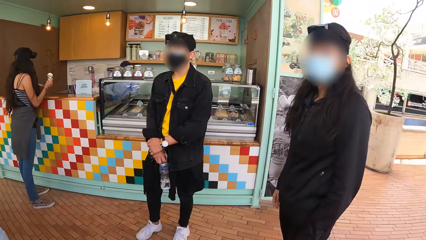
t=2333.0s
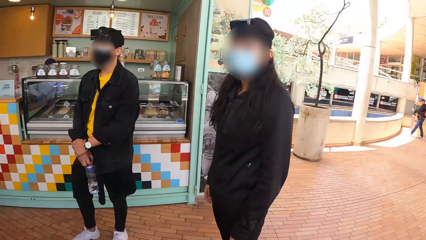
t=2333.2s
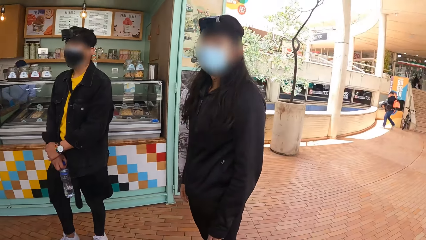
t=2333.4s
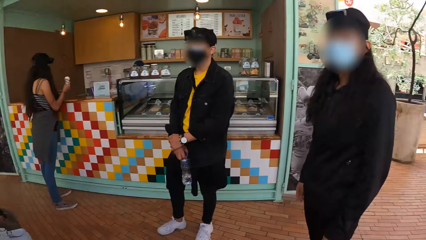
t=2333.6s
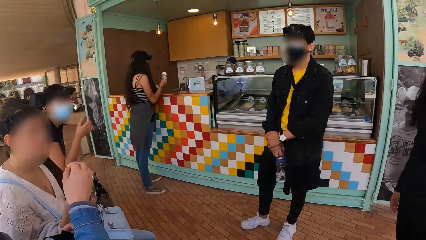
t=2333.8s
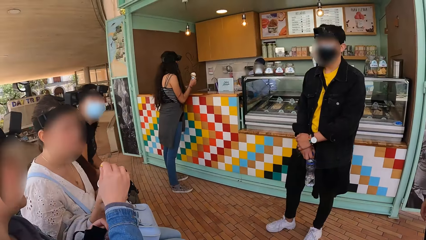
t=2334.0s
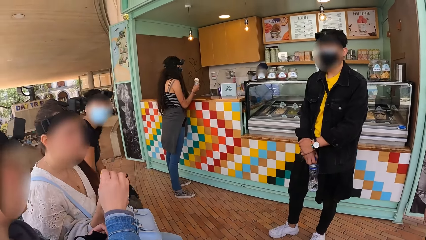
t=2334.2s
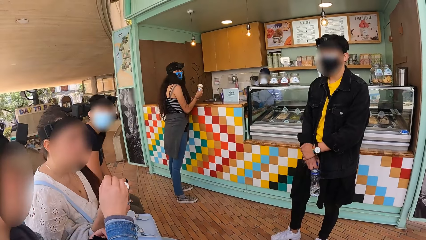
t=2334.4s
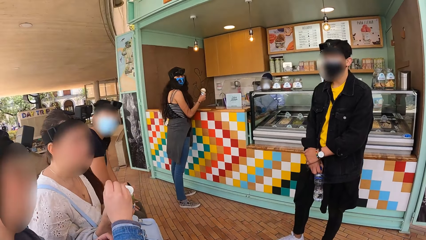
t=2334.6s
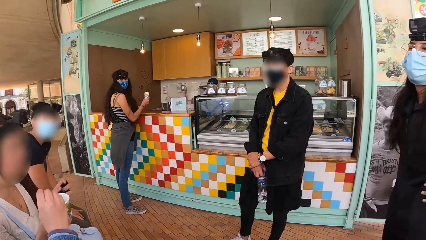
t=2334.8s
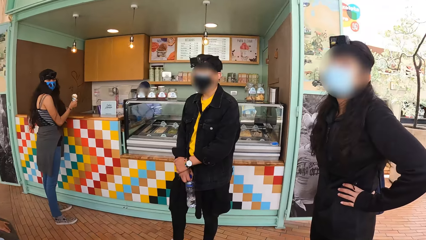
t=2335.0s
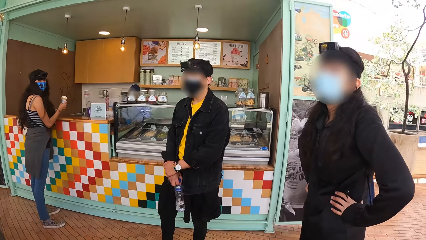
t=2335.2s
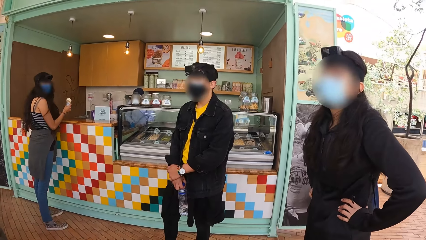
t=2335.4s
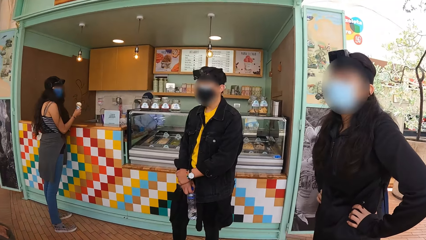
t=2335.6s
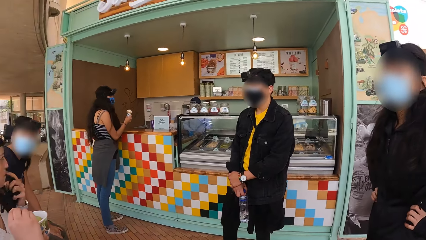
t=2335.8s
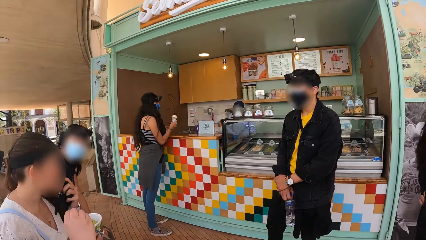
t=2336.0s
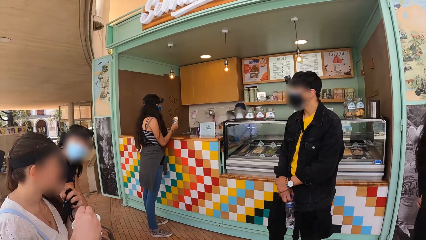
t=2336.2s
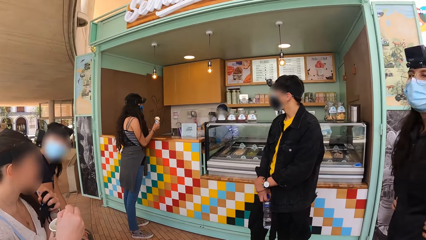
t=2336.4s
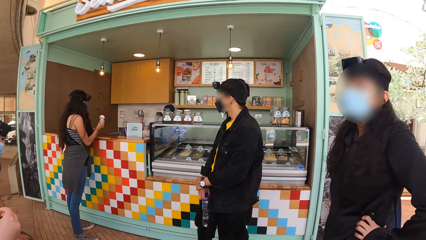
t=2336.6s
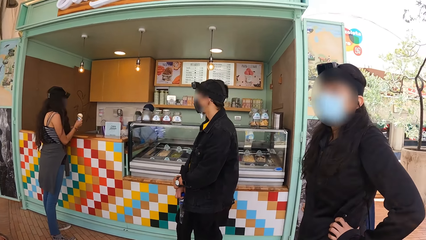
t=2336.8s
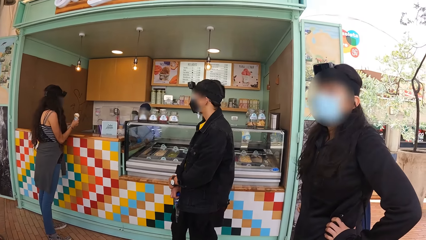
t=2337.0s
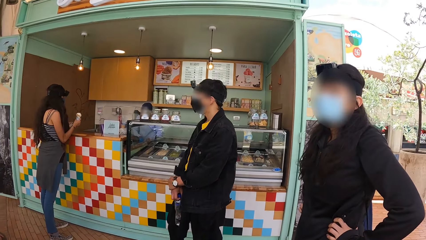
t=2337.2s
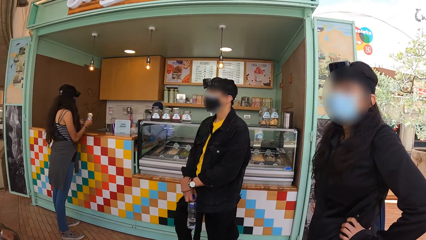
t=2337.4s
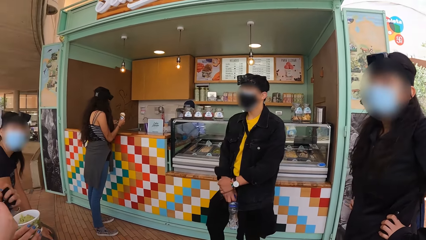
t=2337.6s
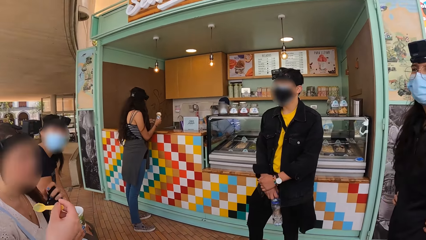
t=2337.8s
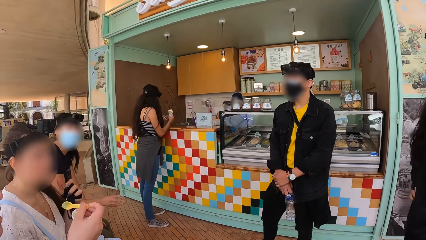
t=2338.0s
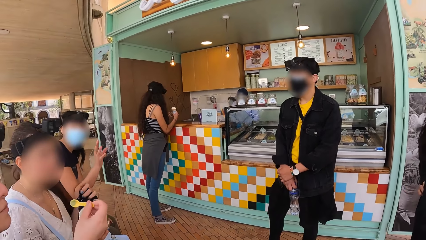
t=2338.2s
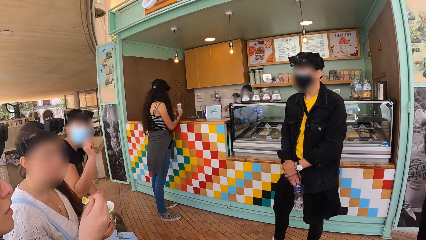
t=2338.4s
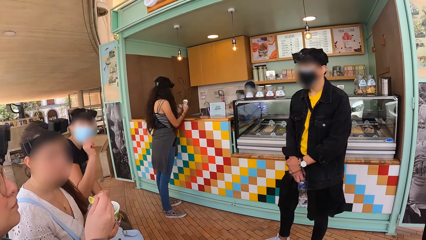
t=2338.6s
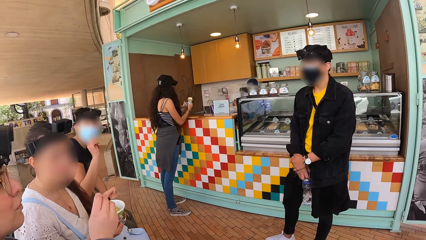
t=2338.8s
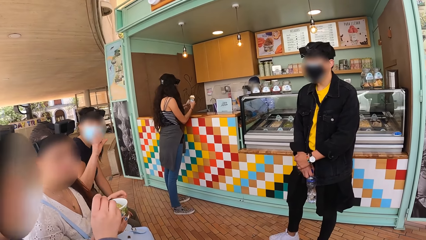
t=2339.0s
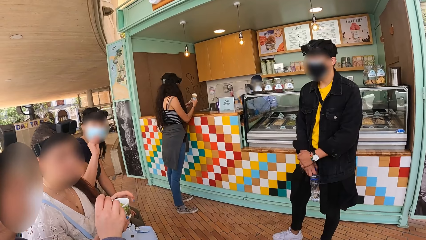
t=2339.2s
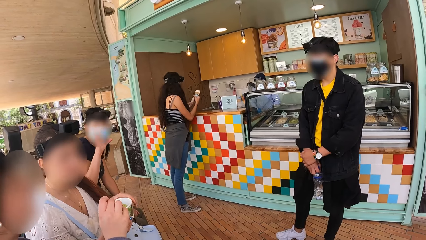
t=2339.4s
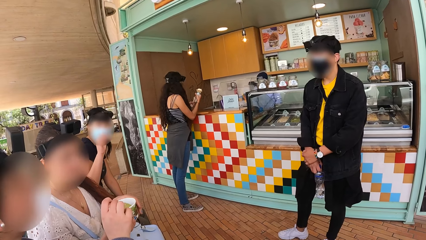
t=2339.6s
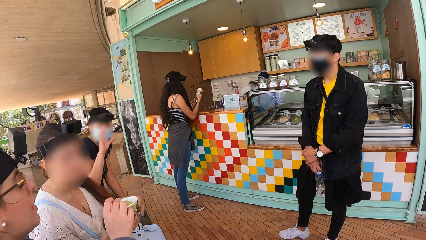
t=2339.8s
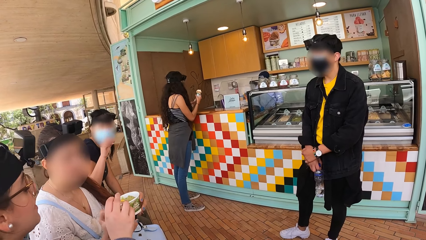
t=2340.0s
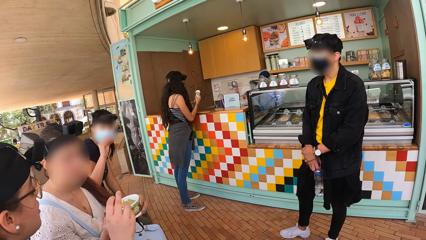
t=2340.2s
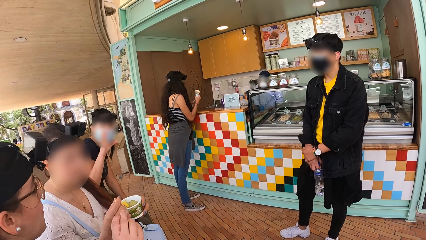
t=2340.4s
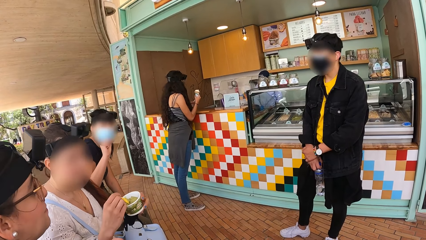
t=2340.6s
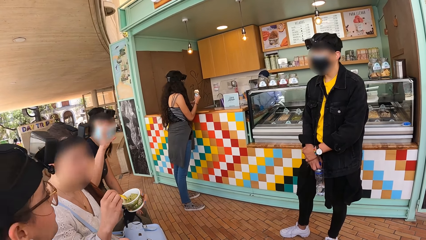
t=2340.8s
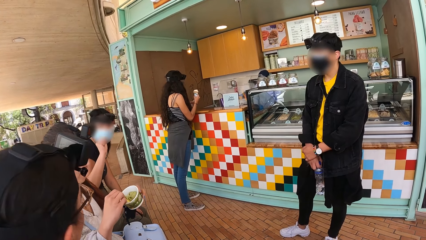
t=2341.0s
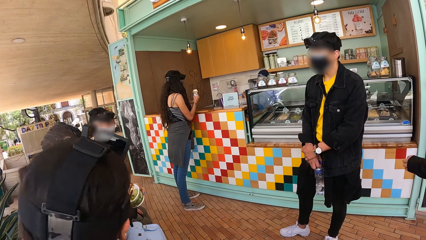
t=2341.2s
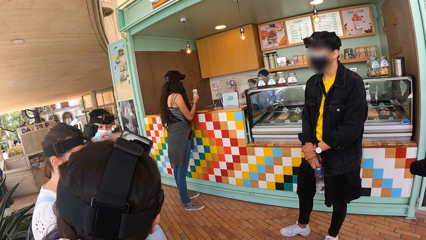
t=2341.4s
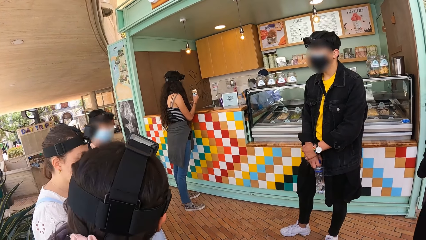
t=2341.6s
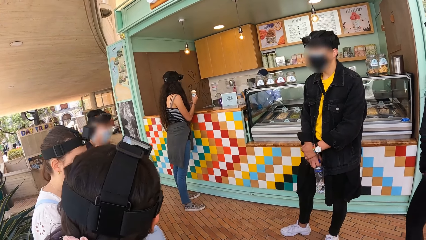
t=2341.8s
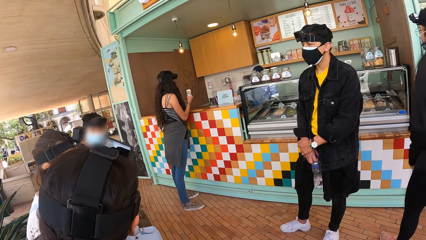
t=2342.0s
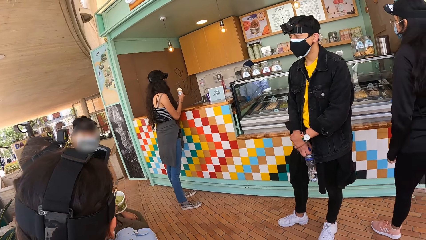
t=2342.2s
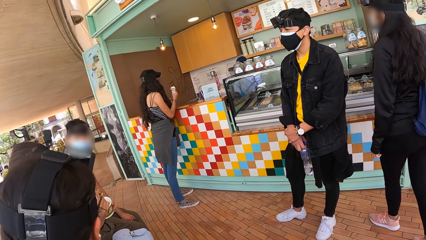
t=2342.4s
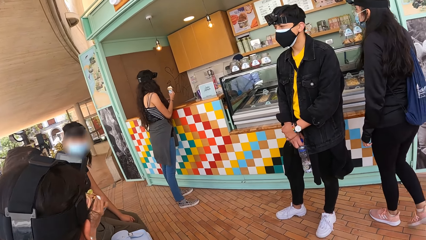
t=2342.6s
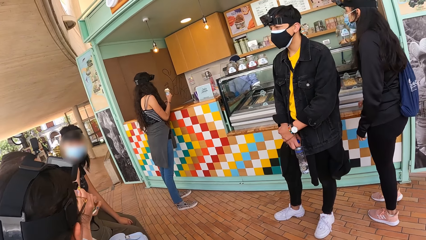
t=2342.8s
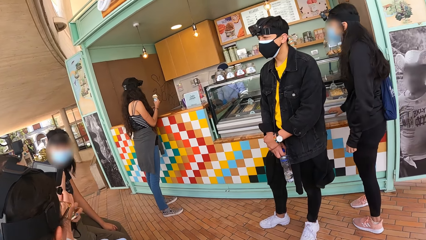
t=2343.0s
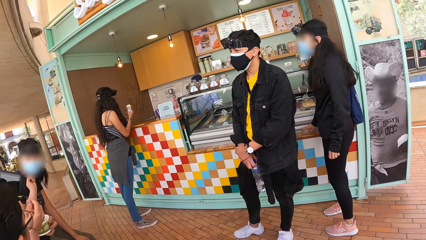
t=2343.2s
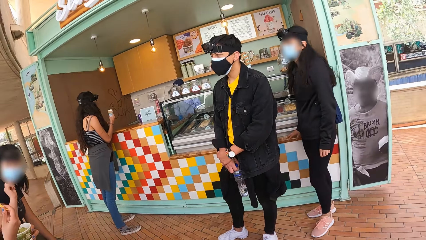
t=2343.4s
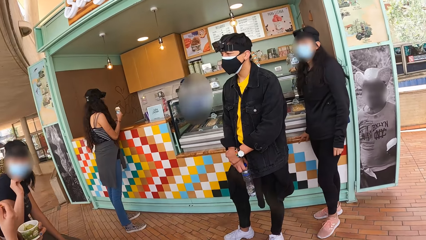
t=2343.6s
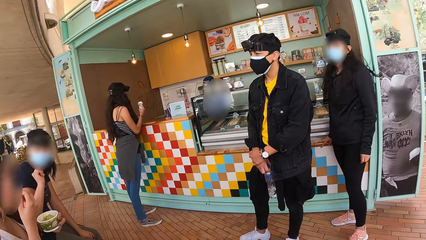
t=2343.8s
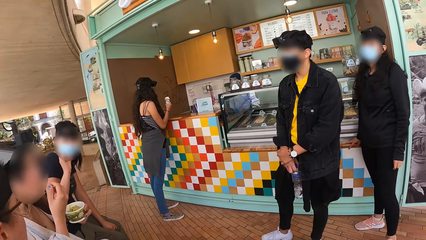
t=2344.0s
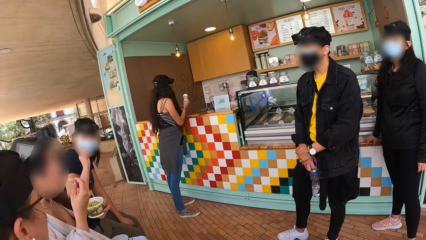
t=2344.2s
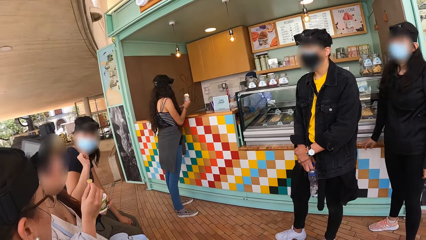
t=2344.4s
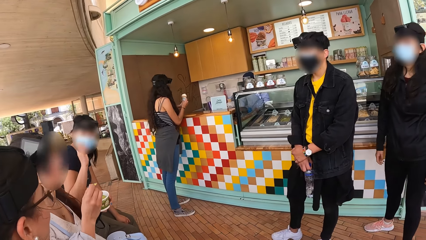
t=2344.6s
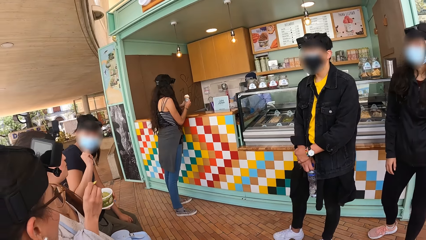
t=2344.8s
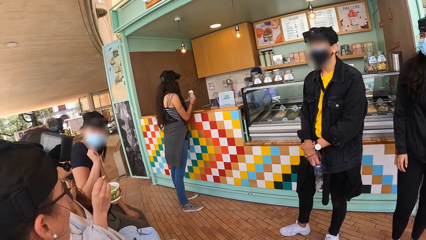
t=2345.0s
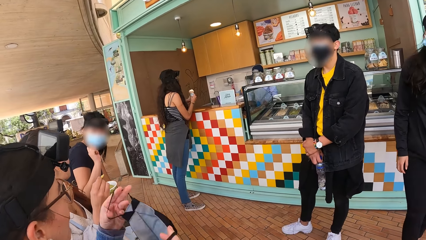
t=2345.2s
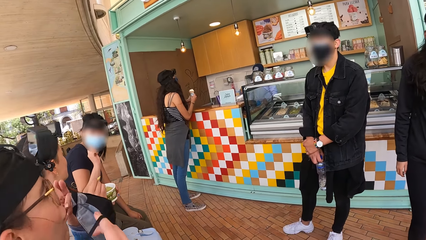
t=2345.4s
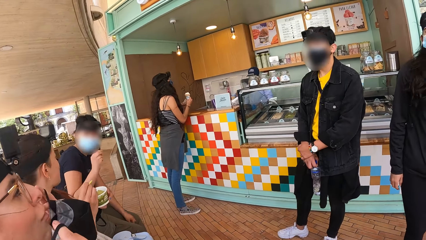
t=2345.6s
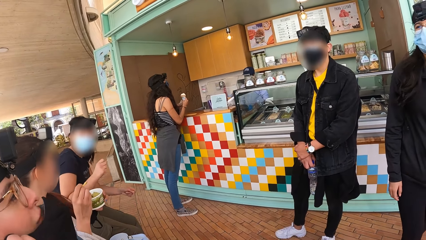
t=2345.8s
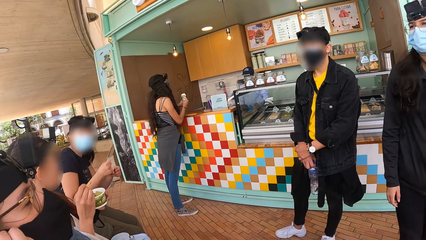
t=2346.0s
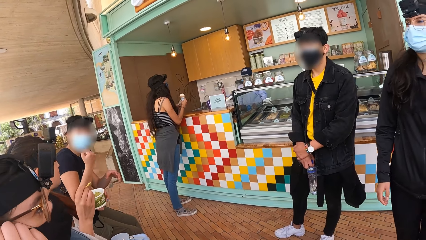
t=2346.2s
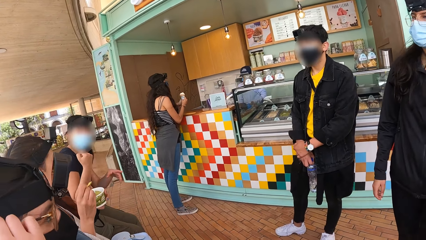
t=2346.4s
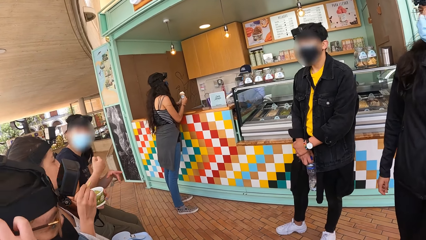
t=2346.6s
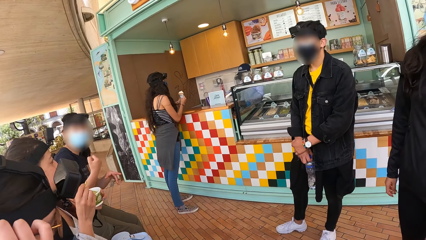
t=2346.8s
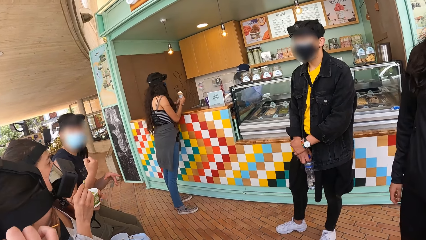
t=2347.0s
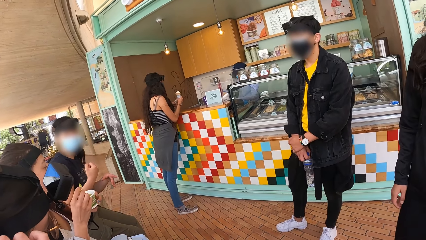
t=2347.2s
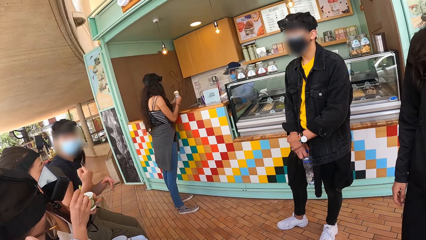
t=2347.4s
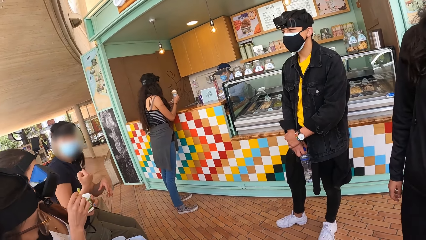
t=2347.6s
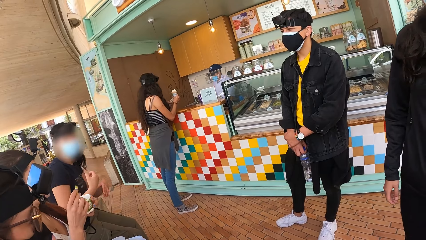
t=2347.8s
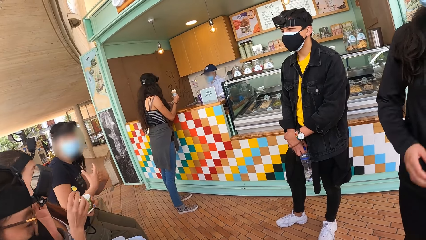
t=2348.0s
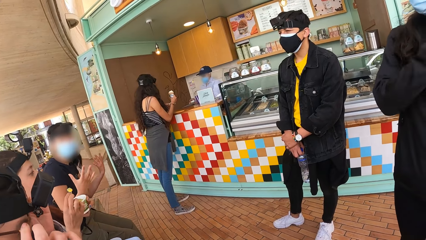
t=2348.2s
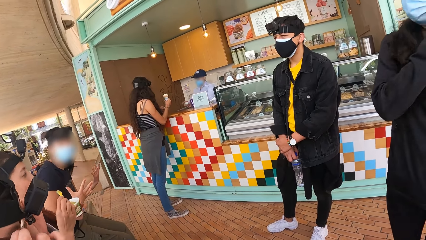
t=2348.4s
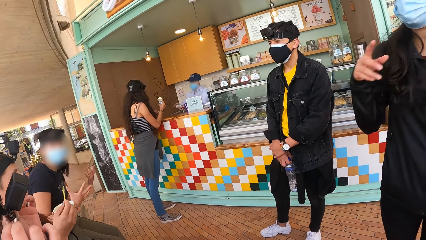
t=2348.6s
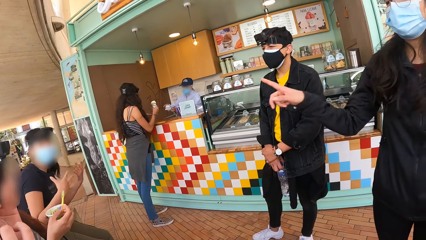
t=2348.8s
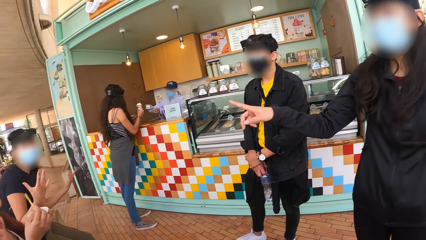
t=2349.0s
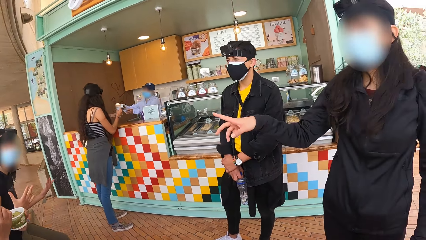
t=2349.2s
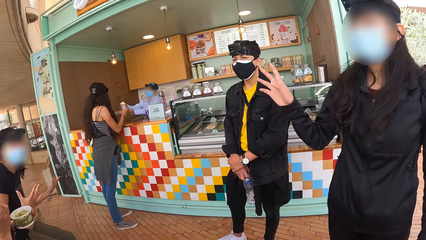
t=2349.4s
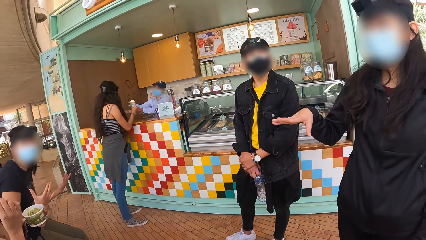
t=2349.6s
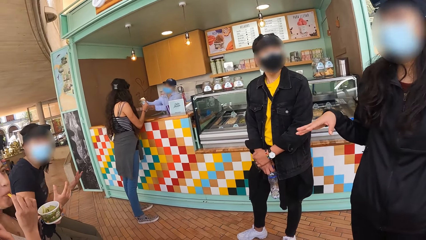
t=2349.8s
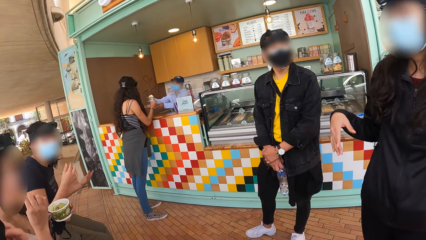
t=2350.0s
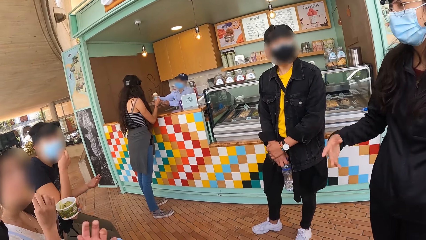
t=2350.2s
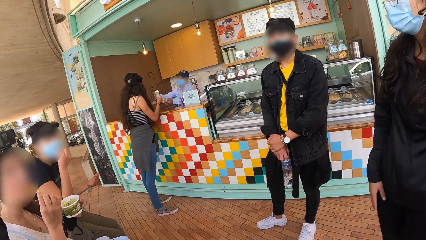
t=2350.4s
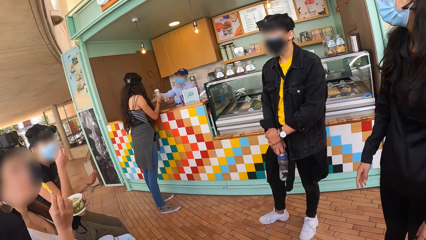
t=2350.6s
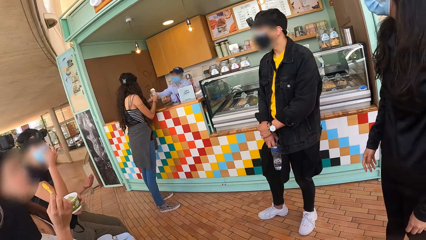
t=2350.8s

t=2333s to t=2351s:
A woman converses with the camera wearer. The camera wearer looks around. A woman interacts with another woman. A woman points at something.
